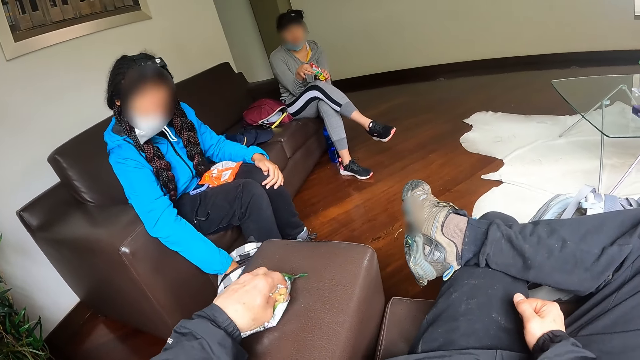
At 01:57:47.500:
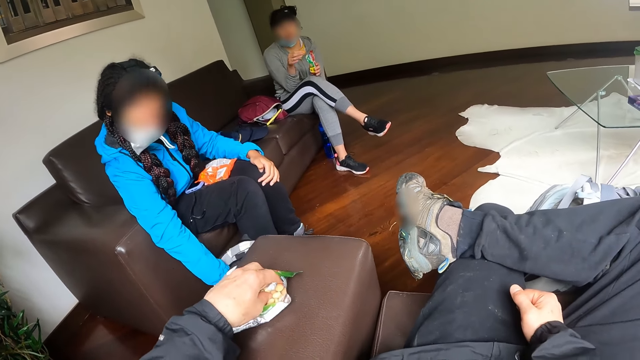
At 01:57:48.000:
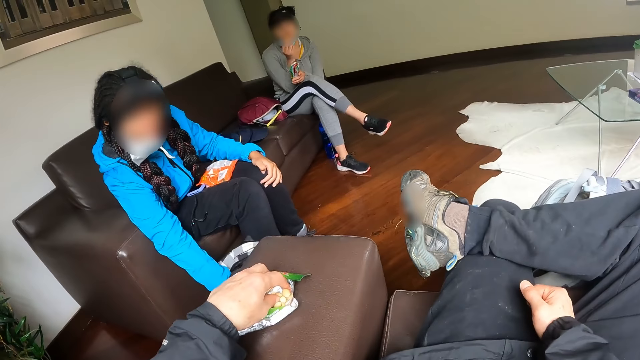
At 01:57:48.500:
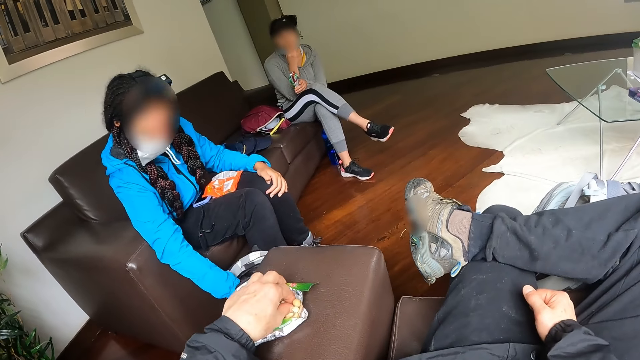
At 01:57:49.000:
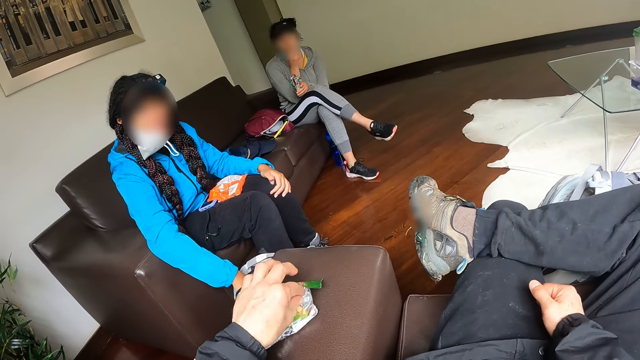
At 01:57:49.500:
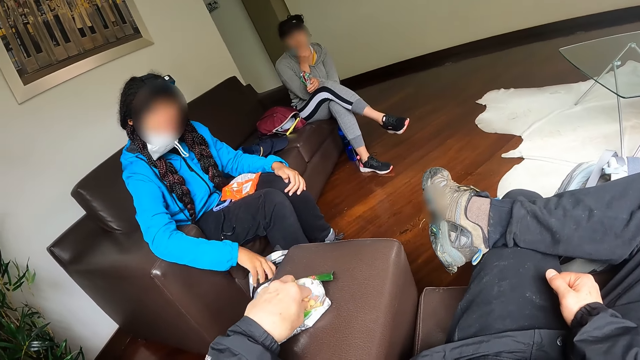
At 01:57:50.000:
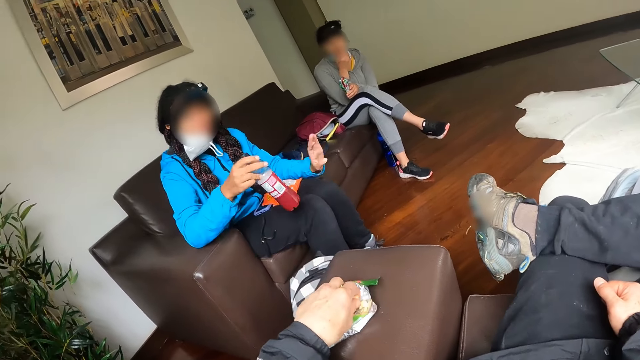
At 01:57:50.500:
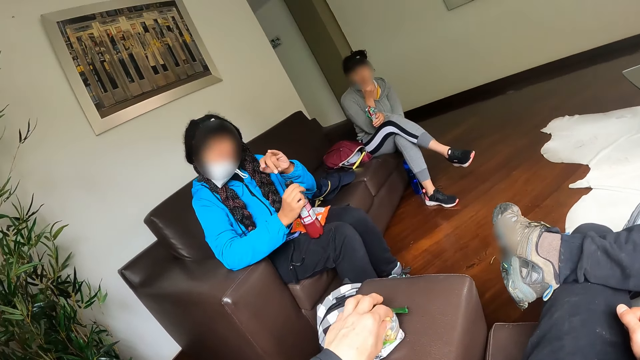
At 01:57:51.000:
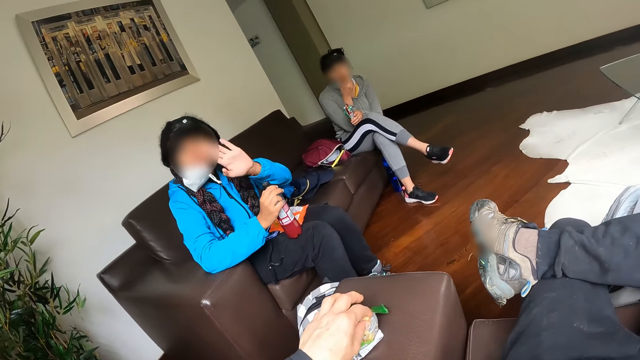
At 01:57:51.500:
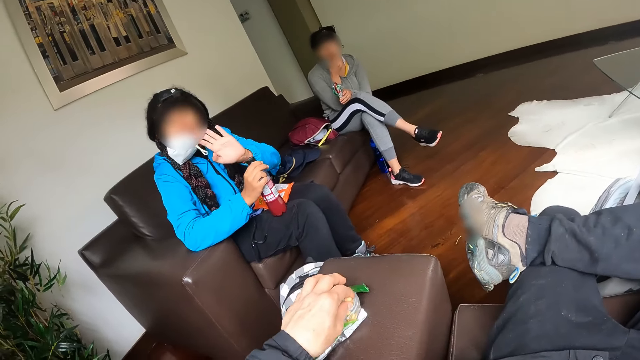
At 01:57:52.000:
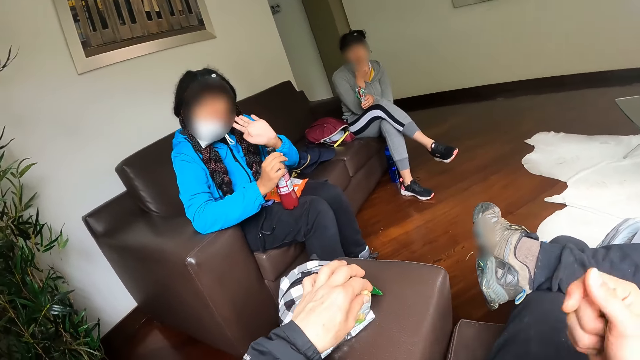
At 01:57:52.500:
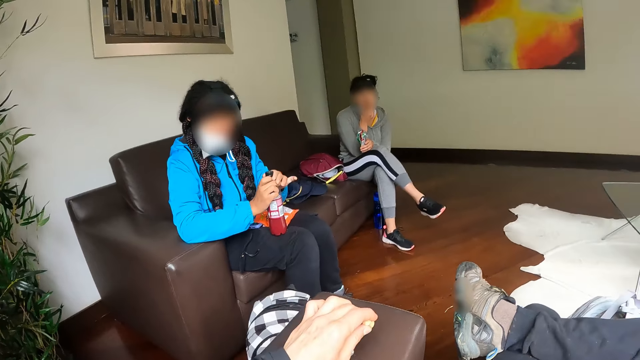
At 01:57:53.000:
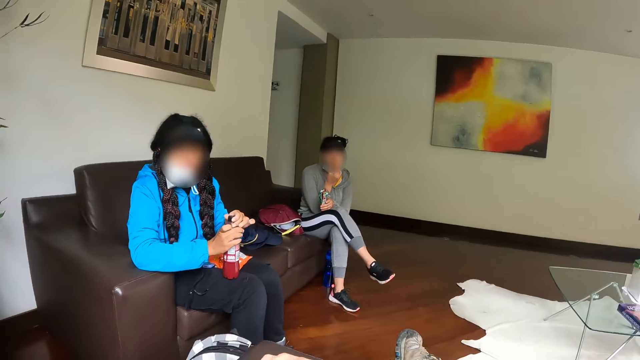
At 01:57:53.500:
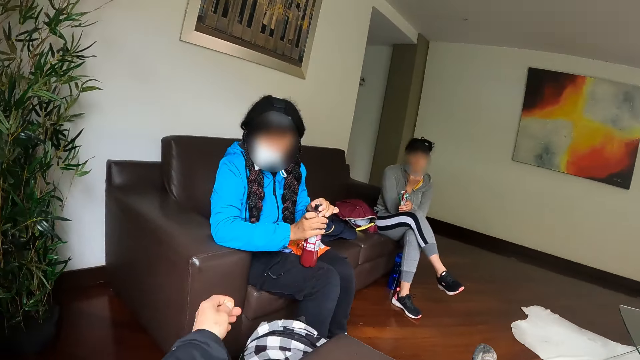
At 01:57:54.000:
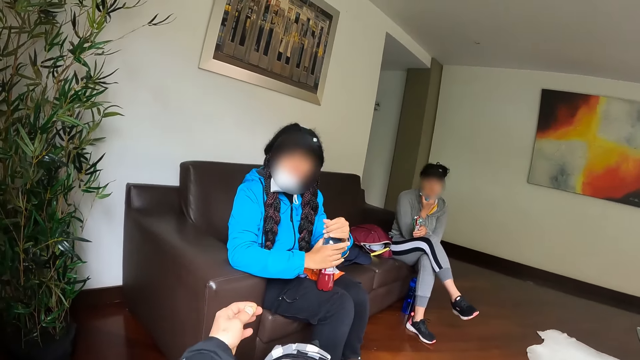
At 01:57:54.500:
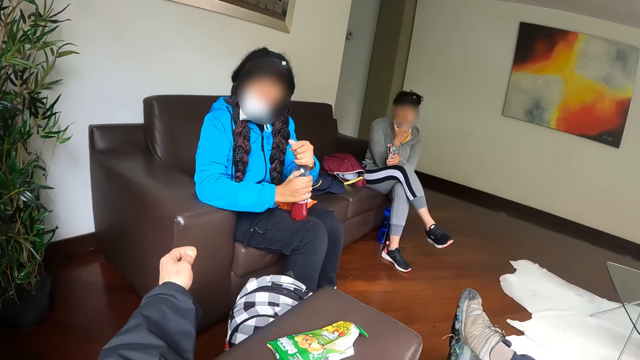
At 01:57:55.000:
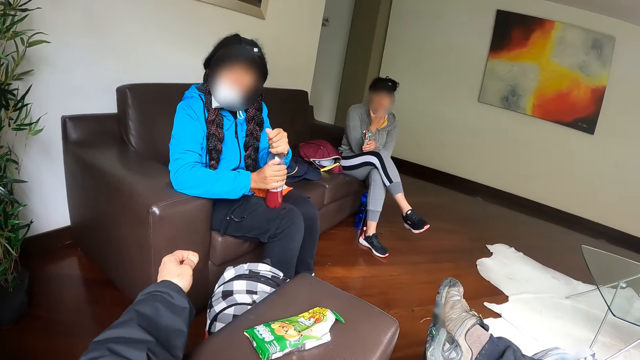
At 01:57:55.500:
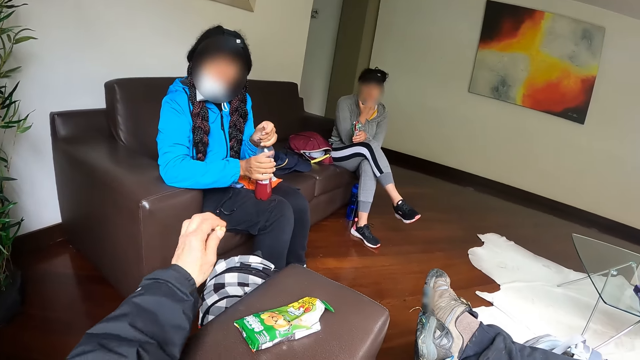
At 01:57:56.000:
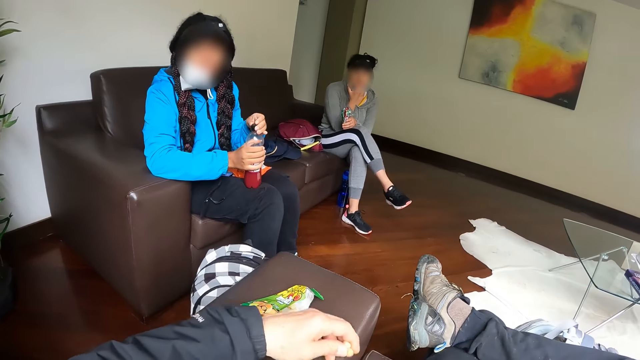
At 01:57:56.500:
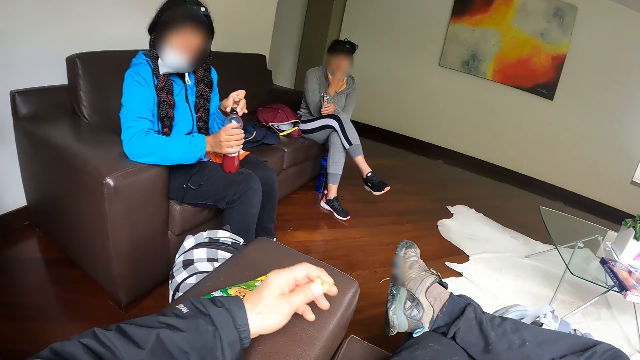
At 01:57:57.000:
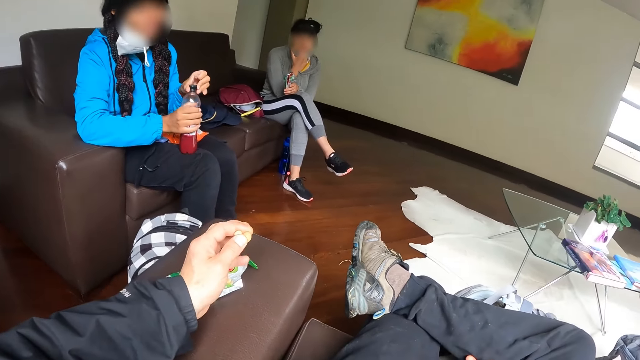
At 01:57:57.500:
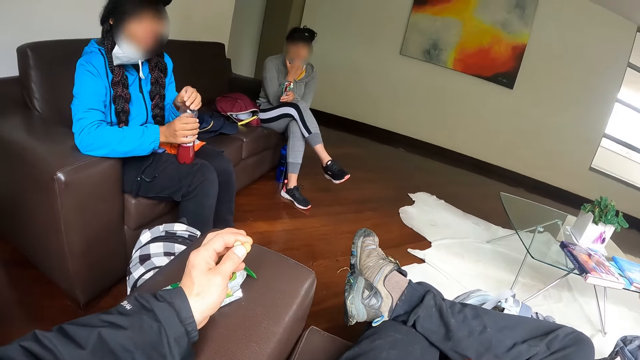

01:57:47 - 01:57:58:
A woman eats the snack with her right hand. Another woman takes a bottle out of the bag with her right hand. She interacts with the camera wearer. She holds the bottle on her lap with both hands. She opens a cover on the bottle with her left hand. The camera wearer interacts with the second woman. He stretches his left hand.

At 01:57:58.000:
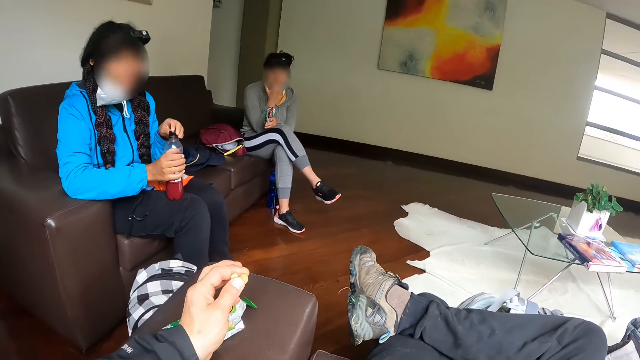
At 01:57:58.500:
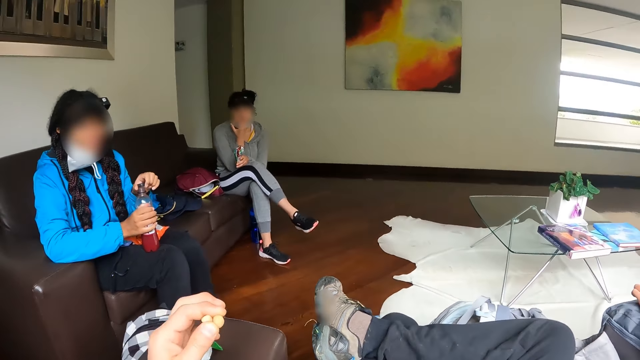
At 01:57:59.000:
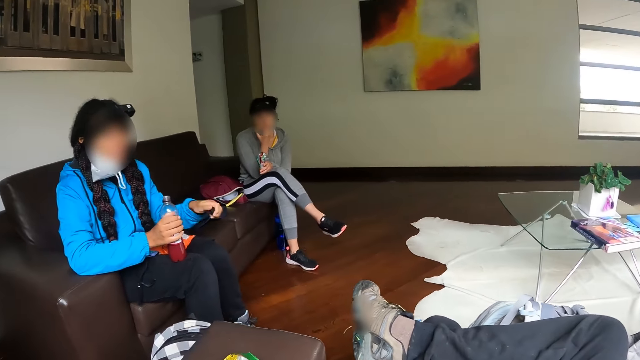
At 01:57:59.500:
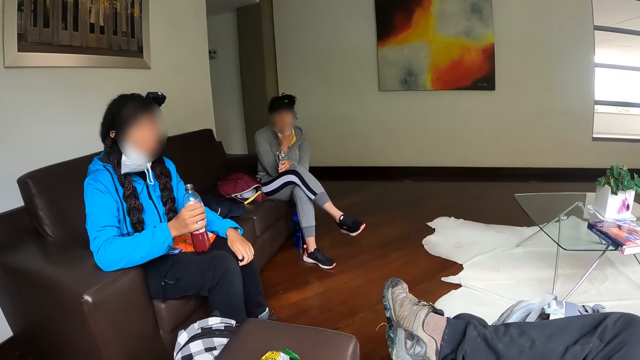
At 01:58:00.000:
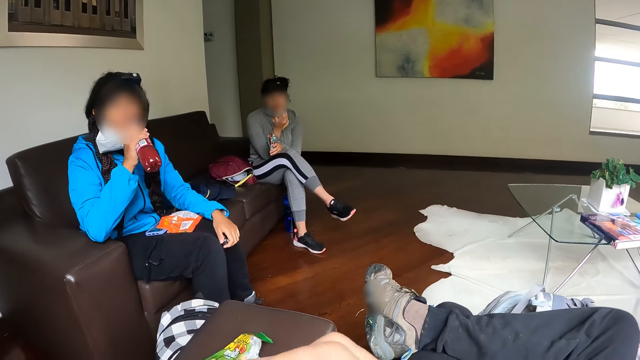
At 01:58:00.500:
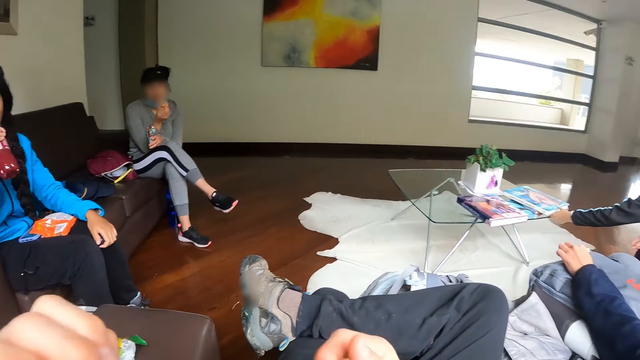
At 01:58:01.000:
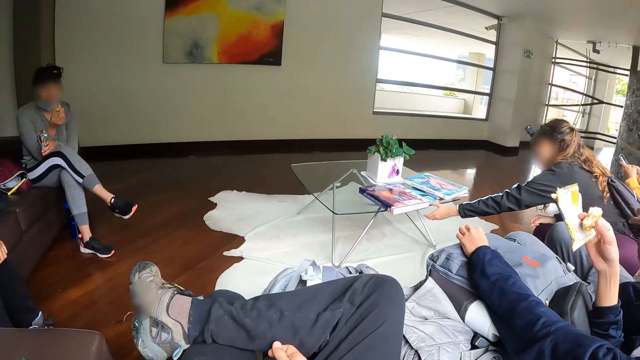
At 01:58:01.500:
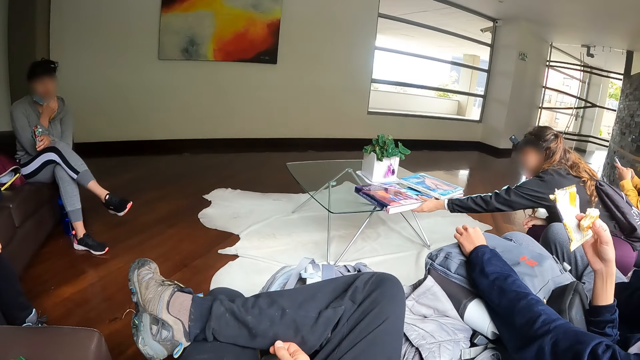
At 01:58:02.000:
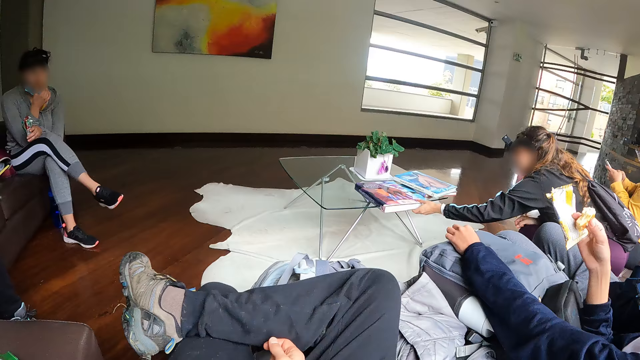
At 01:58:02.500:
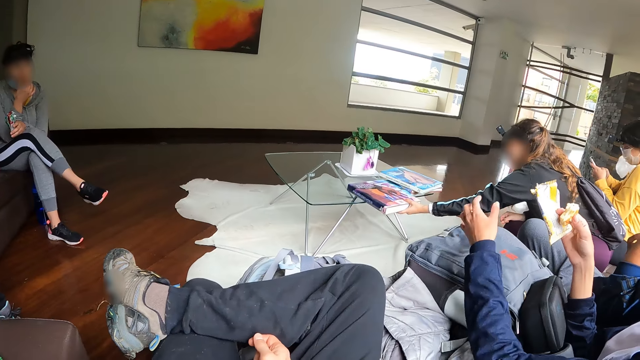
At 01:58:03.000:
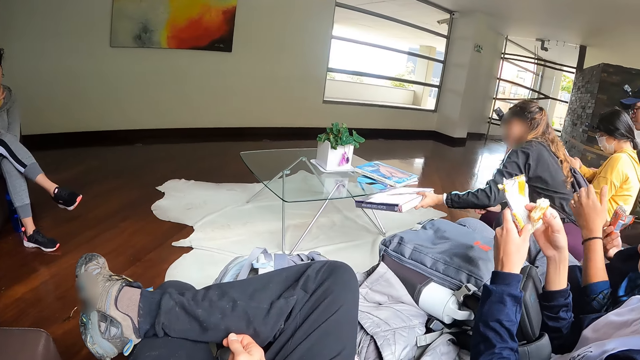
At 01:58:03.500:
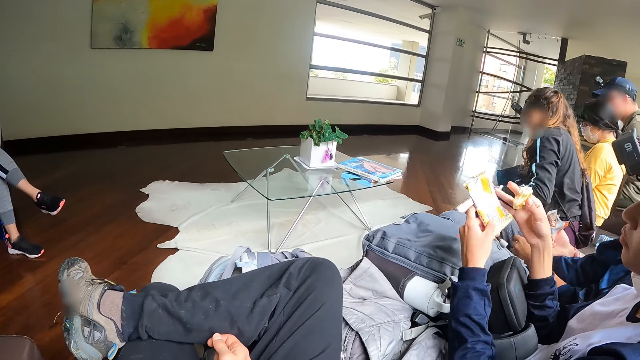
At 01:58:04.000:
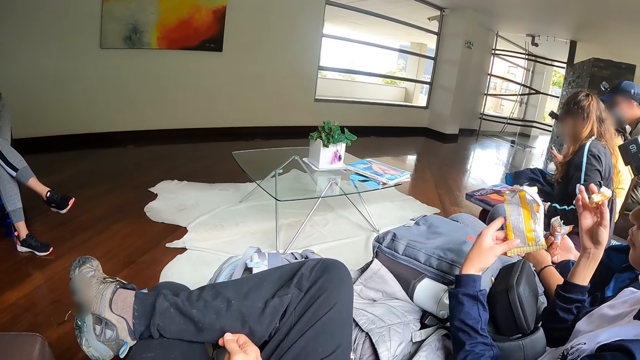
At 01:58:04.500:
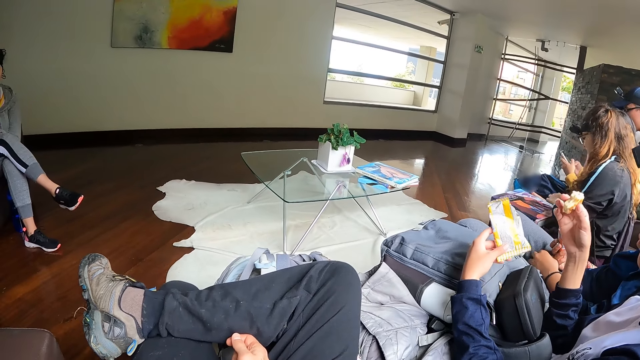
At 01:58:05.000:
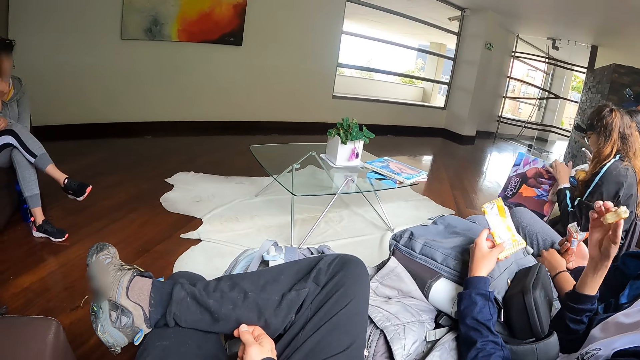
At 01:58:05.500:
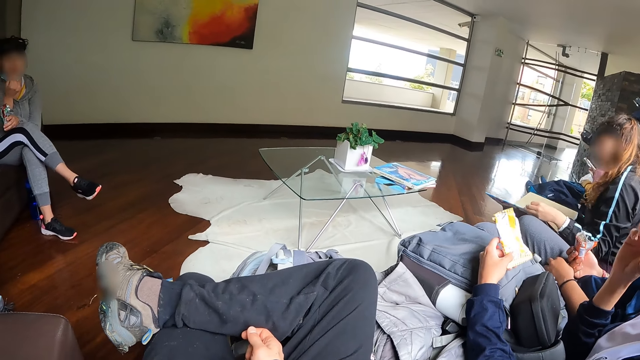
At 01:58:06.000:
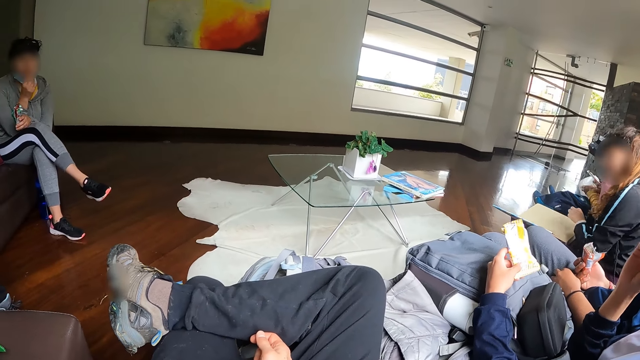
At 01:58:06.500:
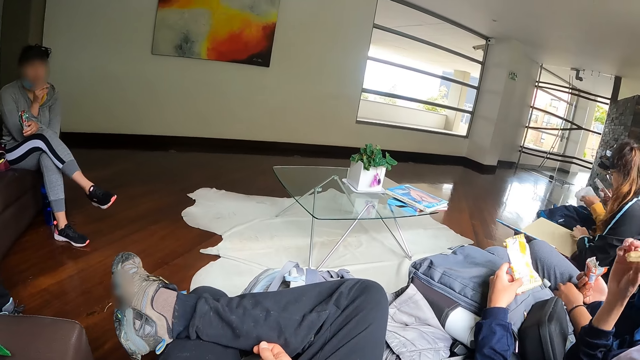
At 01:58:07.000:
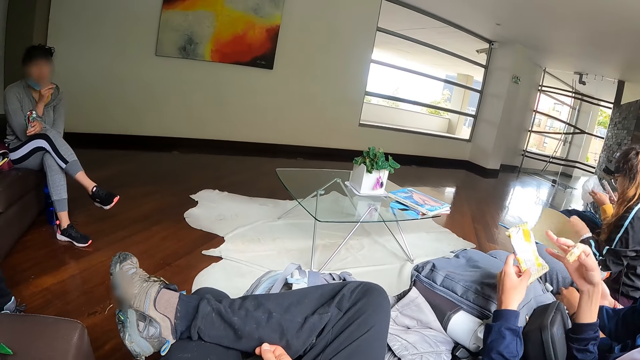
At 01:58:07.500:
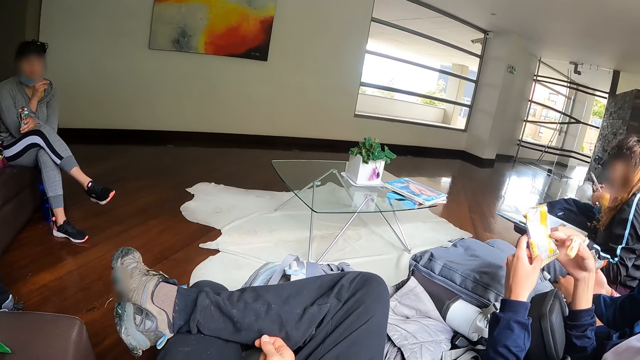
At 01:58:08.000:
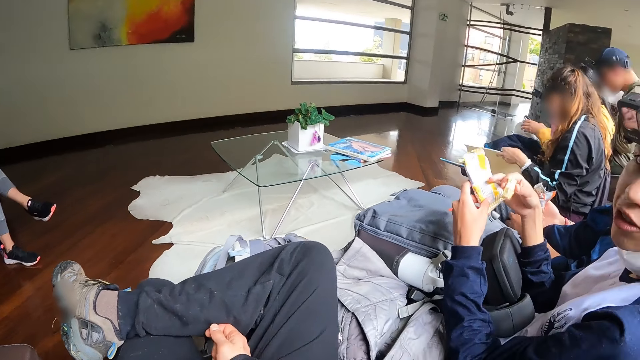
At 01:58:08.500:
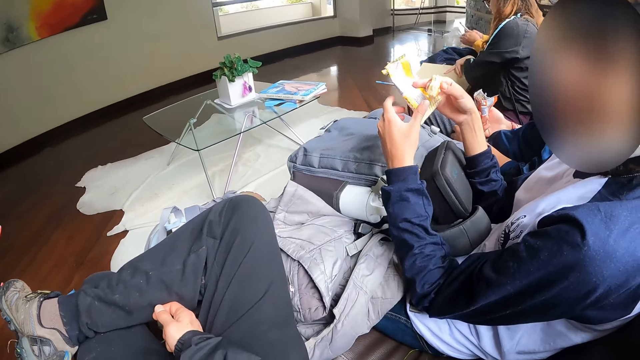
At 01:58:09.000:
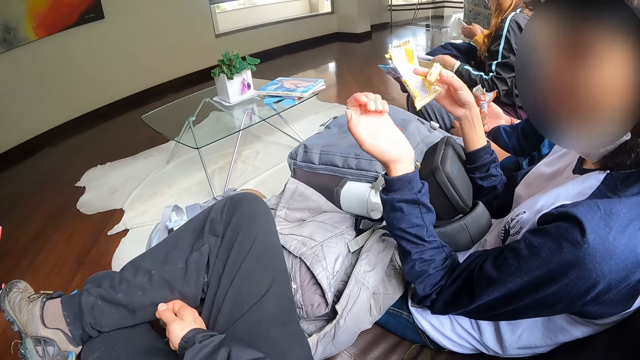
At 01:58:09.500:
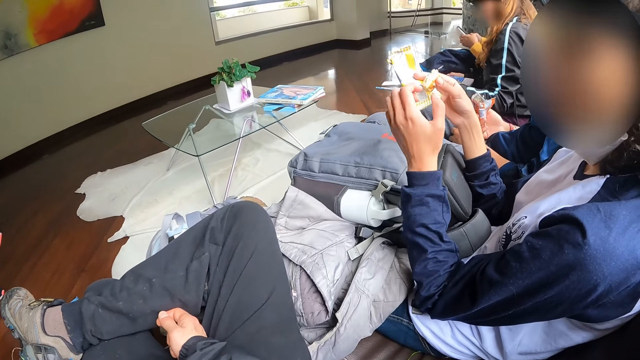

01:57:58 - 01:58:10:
The camera wearer eats the snack with his left hand. A woman holds the cover with her left hand. The woman drinks from the bottle with her right hand. The camera wearer touches his face with his left hand. Another woman on the chair takes a book from a table in the room with her left hand. The second woman puts the book on her lap with her left hand. Another woman eats a snack with her right hand. The second woman opens the book with her left hand. She reads the book, flips pages in the book with her left hand.
